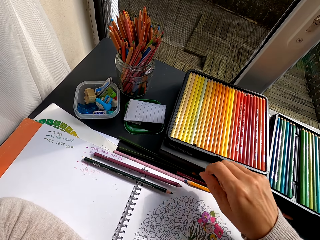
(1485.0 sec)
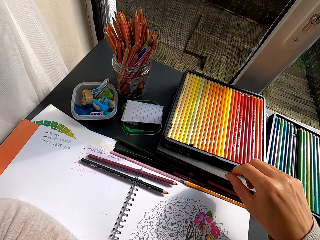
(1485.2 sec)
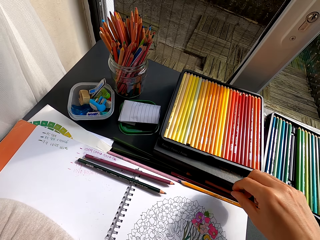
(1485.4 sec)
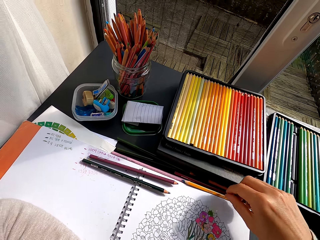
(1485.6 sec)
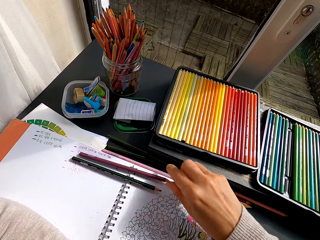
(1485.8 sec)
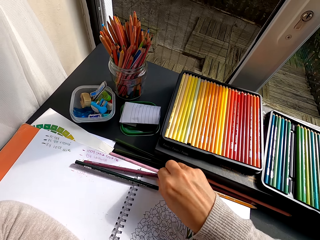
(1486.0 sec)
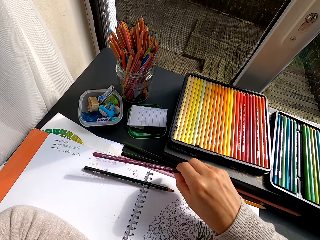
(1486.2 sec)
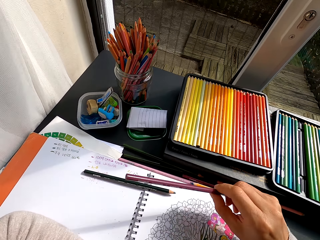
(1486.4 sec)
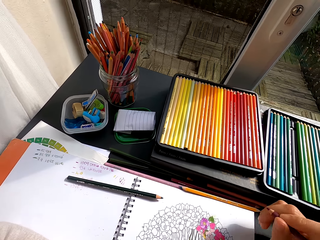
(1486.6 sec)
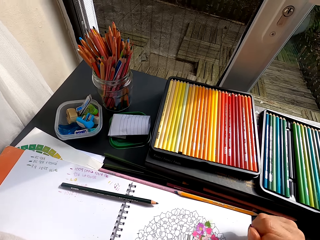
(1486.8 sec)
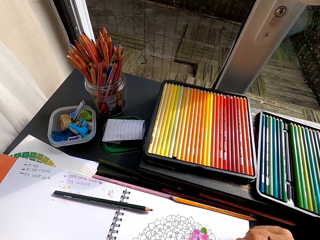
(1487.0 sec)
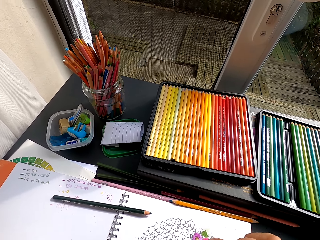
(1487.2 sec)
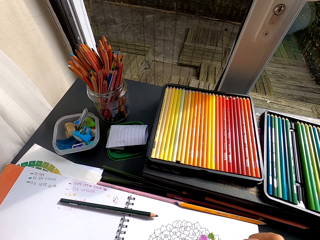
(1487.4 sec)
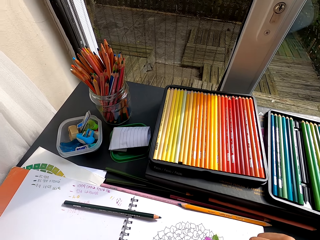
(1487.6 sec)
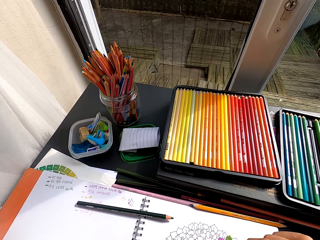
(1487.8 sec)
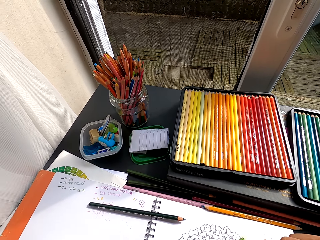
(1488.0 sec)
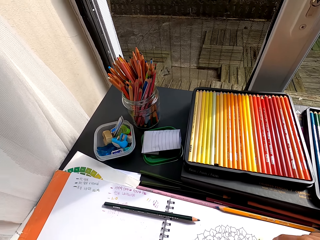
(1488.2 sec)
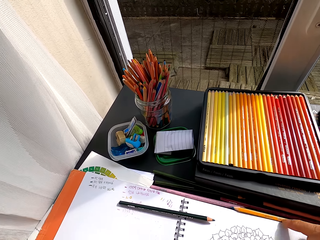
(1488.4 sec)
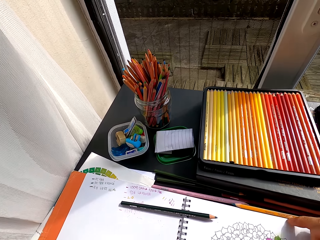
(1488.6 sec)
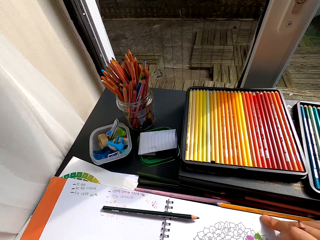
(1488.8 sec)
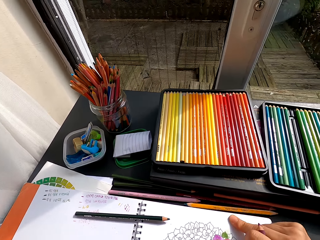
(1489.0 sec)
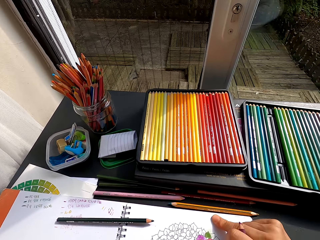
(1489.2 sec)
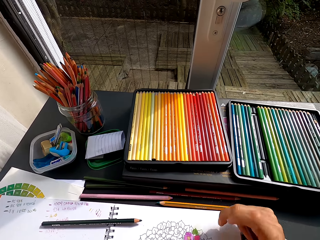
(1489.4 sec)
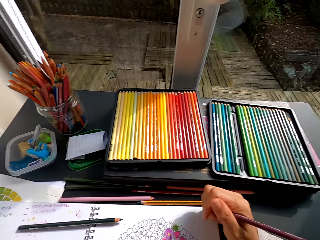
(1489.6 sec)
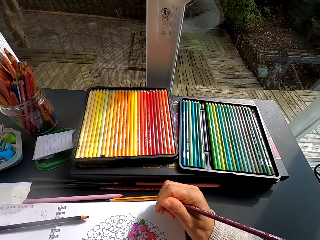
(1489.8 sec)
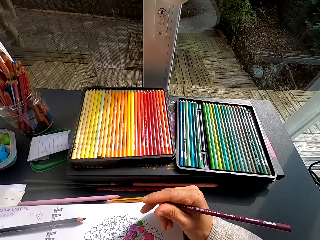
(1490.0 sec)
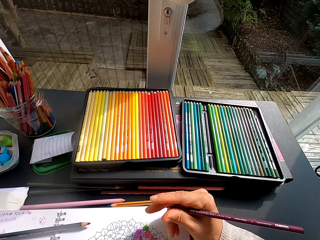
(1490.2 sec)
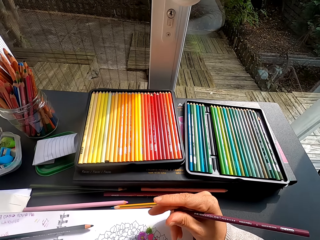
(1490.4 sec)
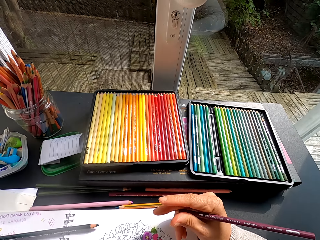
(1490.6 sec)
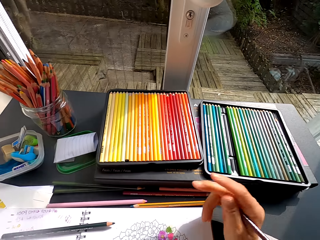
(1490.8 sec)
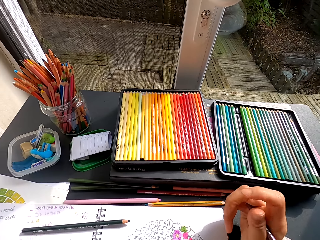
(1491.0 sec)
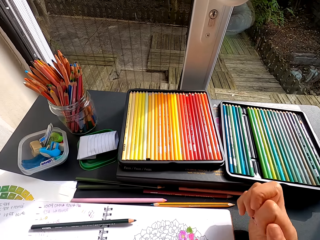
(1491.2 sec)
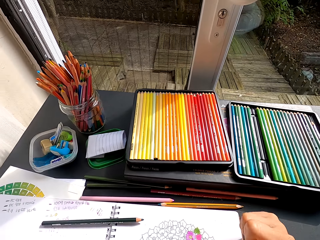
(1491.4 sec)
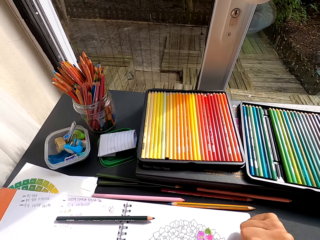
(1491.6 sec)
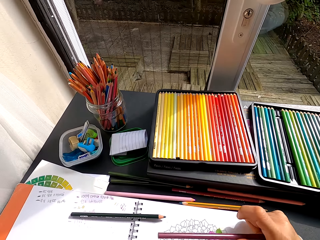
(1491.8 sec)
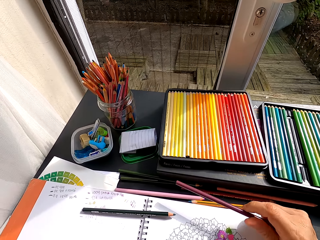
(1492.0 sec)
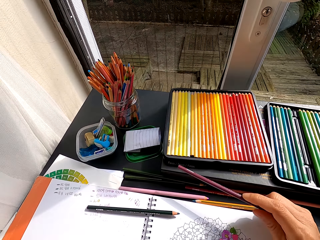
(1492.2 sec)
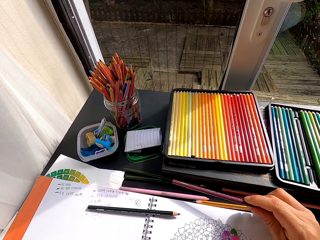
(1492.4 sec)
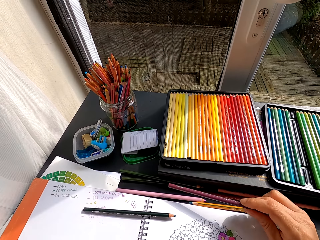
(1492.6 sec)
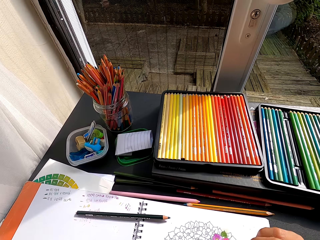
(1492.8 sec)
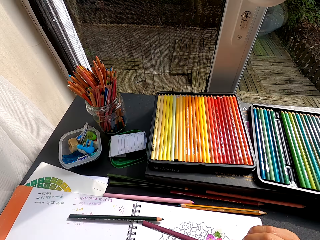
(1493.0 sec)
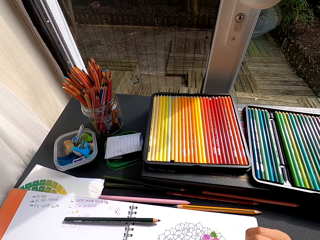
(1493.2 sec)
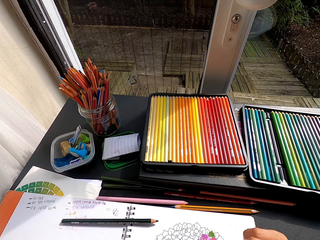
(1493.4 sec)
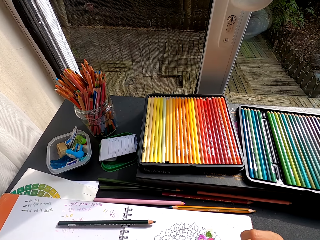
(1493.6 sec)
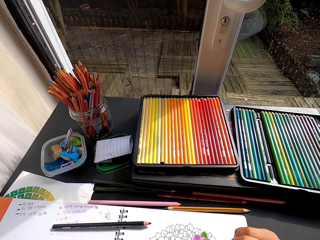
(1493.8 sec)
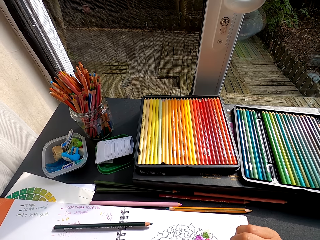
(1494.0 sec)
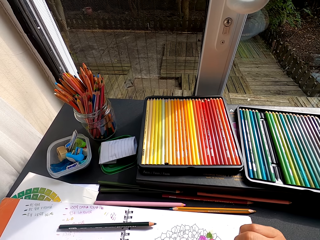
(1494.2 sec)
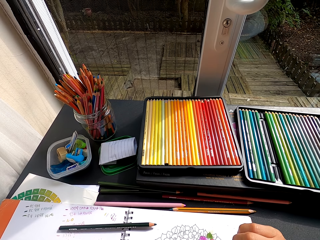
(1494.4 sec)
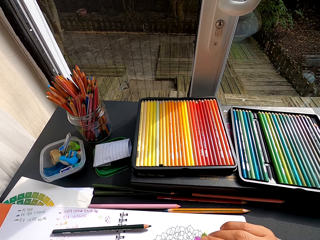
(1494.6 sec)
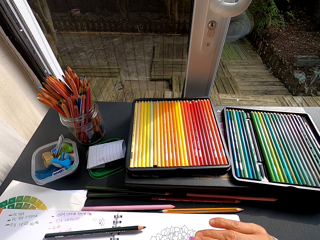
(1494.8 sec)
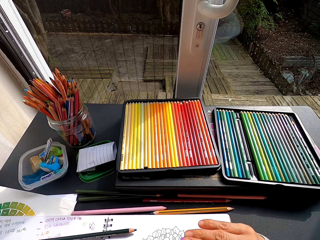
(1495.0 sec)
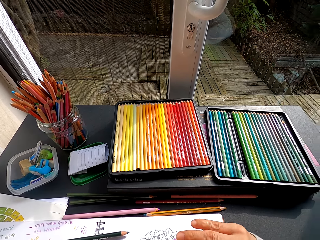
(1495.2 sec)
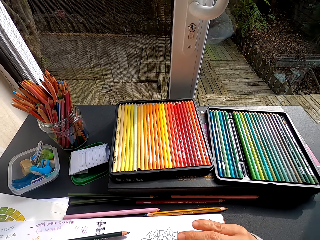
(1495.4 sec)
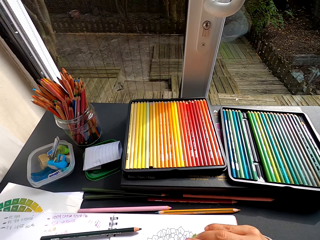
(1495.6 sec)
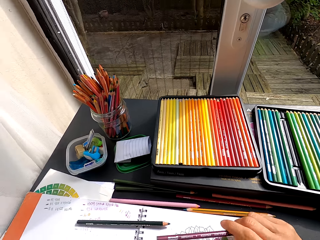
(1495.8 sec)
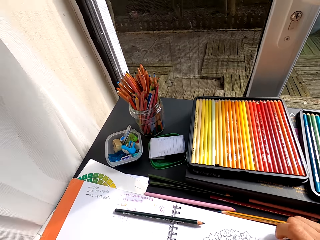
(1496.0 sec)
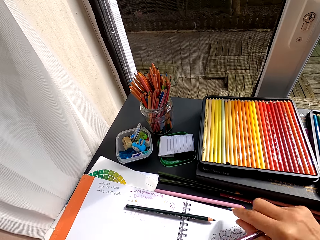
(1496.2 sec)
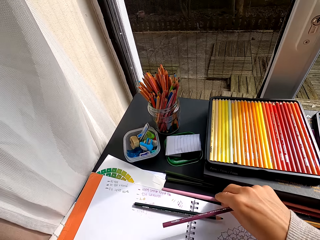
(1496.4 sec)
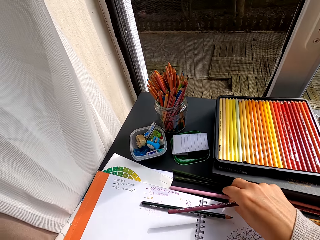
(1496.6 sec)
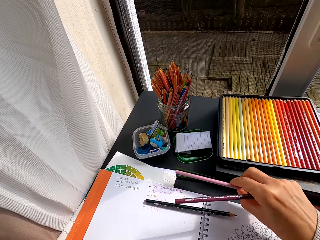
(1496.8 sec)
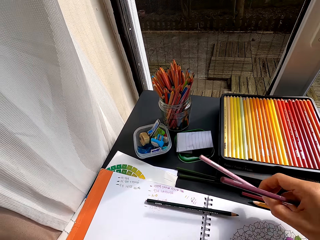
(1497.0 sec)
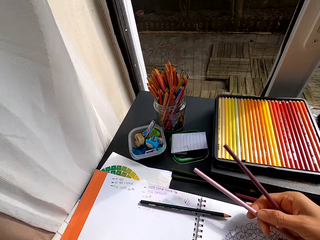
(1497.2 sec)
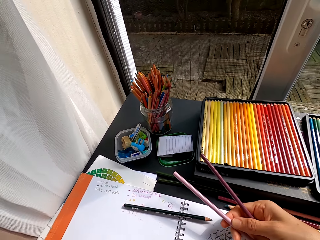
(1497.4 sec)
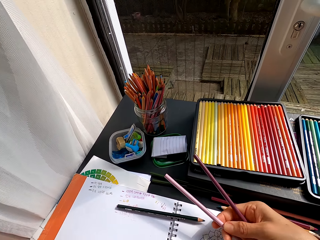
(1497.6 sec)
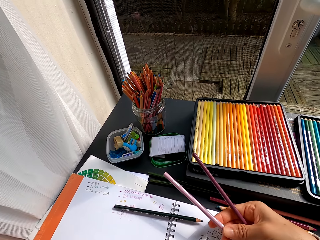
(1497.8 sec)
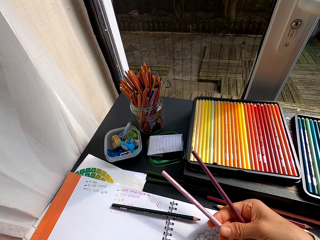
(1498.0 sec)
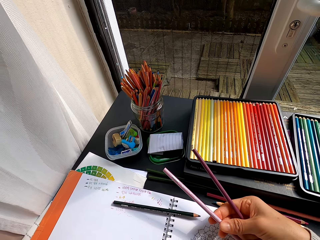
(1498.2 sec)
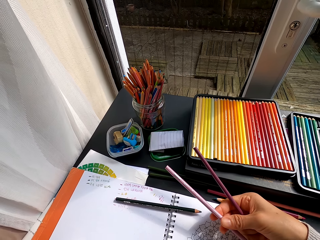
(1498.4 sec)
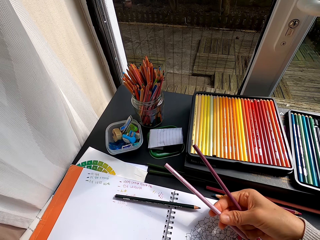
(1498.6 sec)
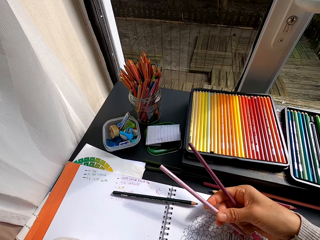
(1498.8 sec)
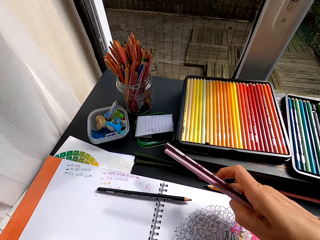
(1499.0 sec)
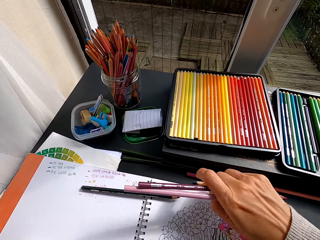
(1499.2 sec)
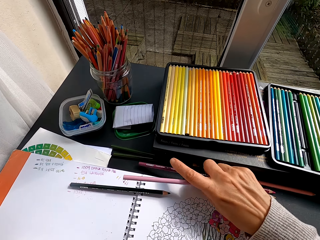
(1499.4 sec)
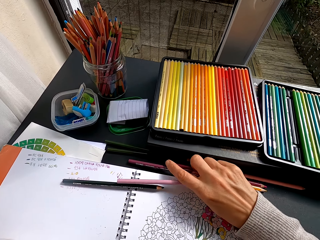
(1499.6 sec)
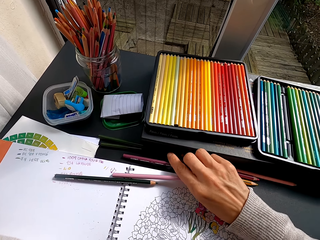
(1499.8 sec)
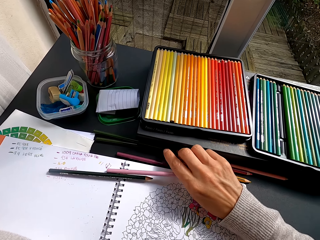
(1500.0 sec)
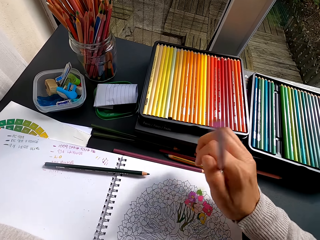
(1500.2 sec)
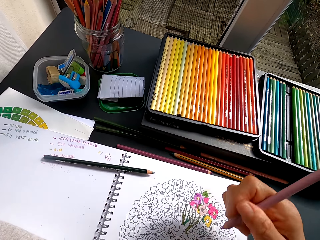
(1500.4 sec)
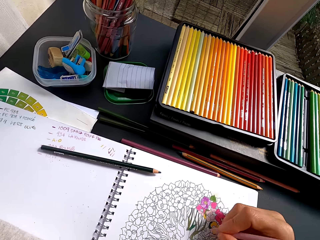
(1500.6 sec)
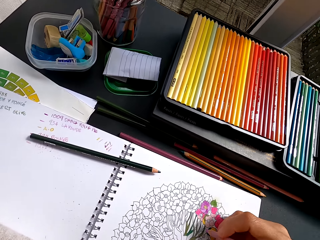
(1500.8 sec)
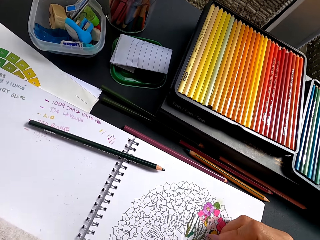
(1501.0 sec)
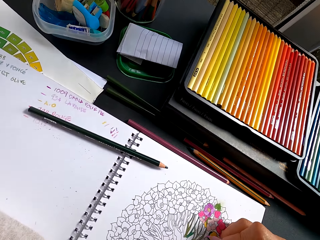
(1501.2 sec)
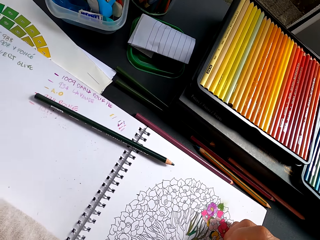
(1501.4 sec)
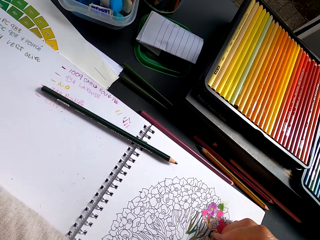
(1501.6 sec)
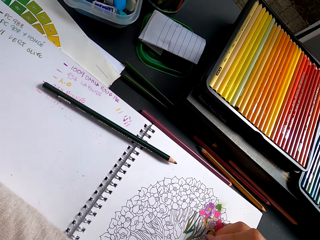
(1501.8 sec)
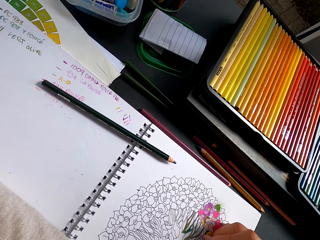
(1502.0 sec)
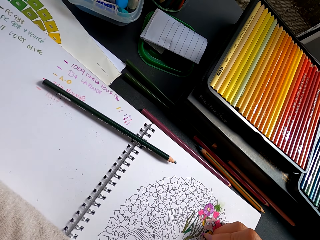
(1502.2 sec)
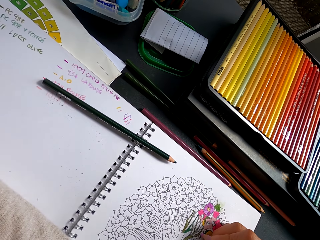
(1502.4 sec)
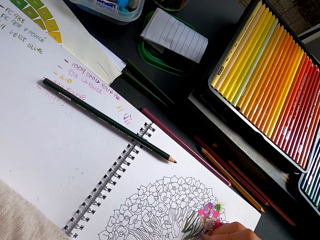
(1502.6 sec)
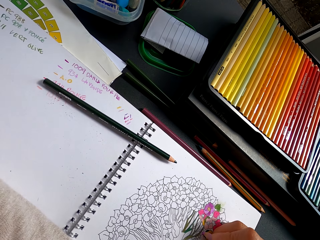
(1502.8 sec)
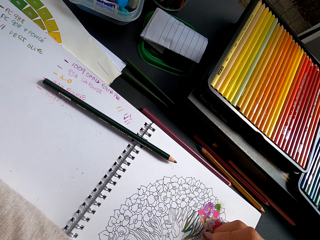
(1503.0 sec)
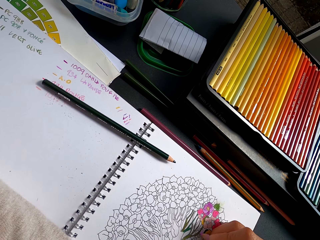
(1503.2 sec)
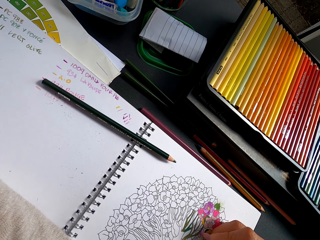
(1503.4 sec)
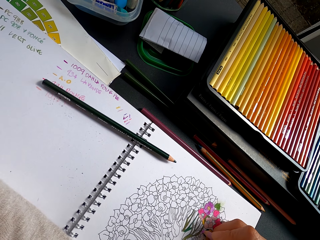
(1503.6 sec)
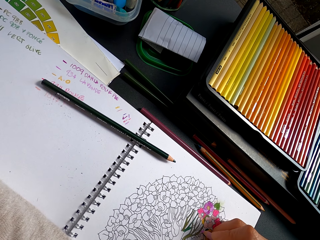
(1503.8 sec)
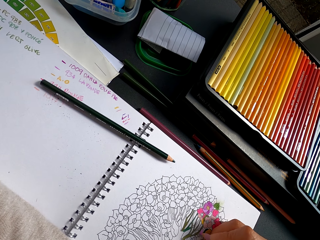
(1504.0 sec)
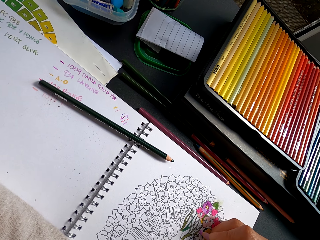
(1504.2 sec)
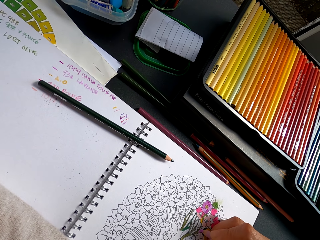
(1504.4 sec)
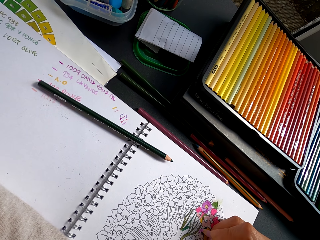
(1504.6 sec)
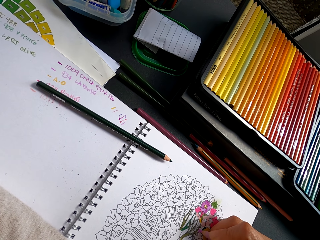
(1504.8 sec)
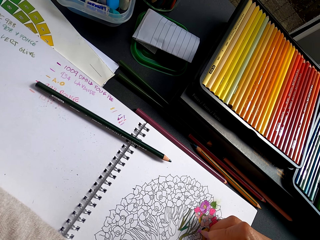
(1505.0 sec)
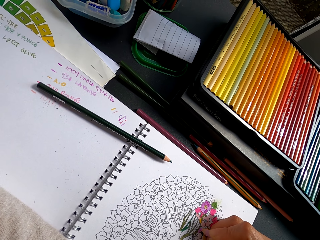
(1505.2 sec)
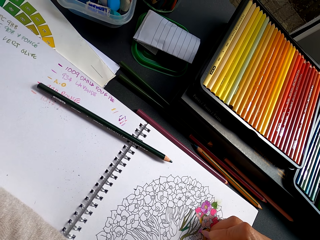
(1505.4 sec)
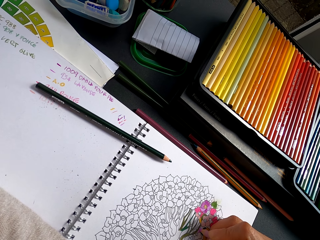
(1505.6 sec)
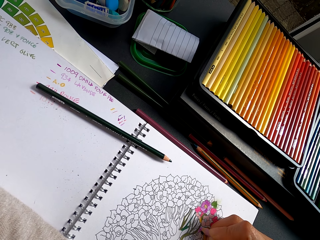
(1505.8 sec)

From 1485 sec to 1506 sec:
The camera wearer places the pencil crayon on the drawing book. They pick the pencil crayon from the book. They stare at the drawing. They color the image with the crayon and adjust the drawing book. They pick the pencil crayon from the table. They stare at the pencil crayon. They place the pencil crayon on the table. They color the image with the crayon.
